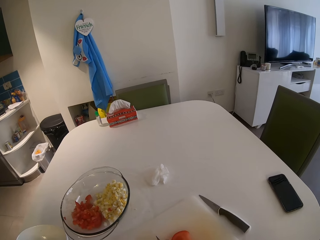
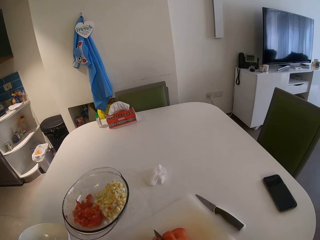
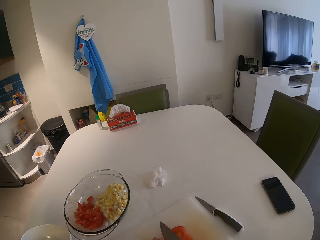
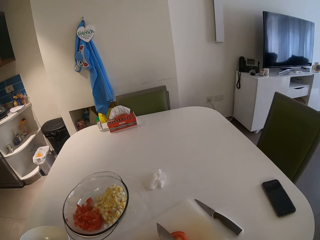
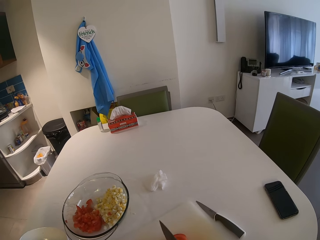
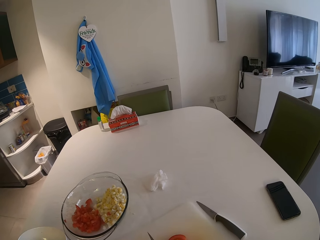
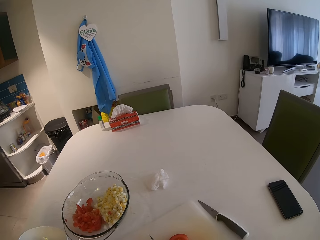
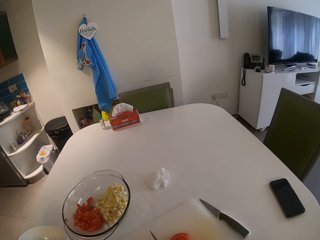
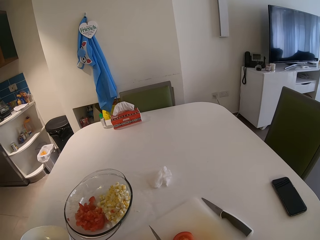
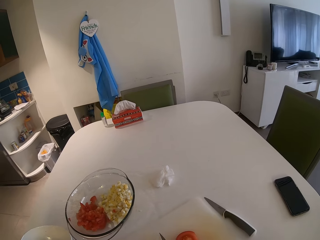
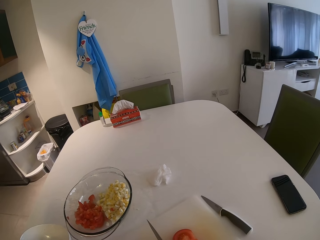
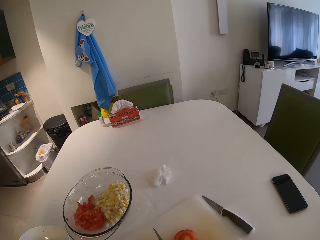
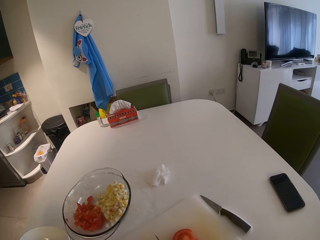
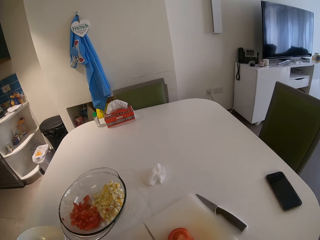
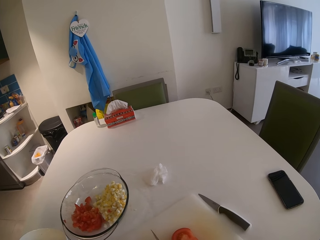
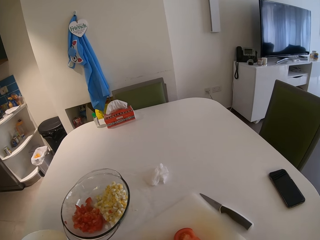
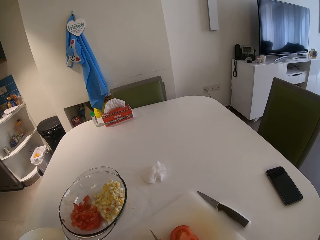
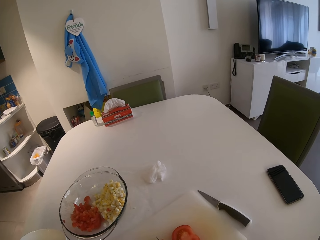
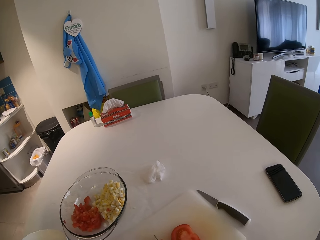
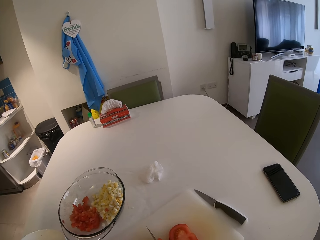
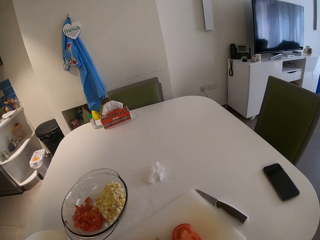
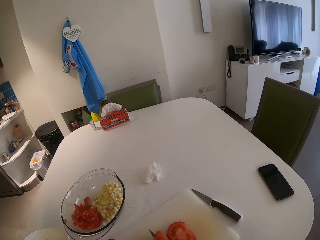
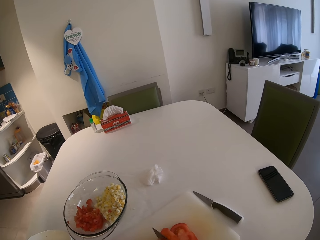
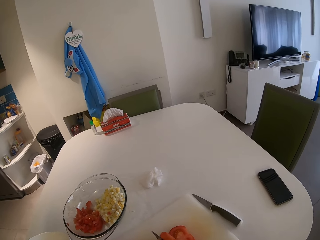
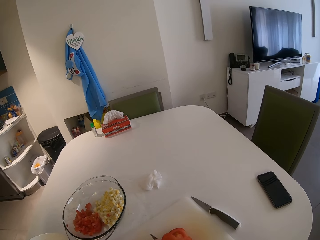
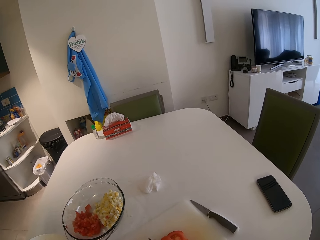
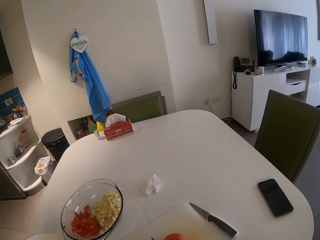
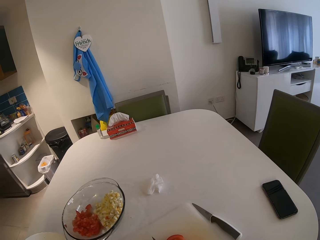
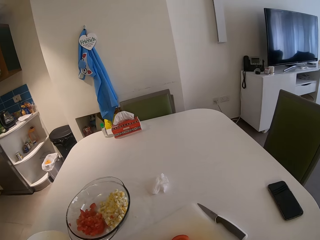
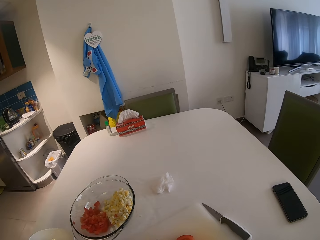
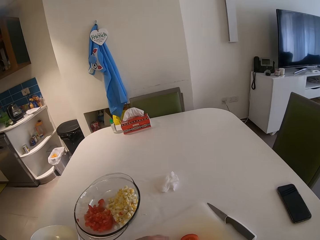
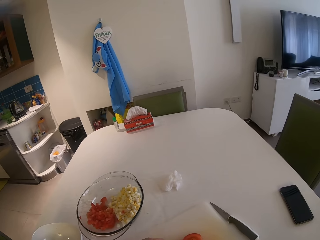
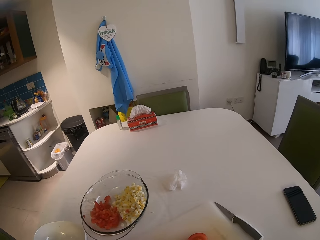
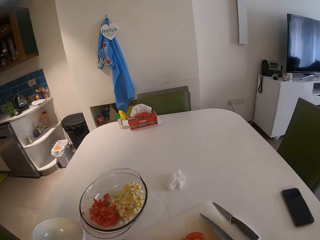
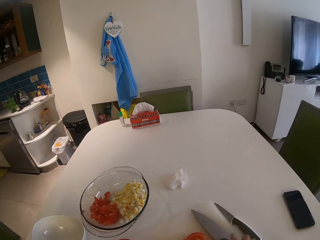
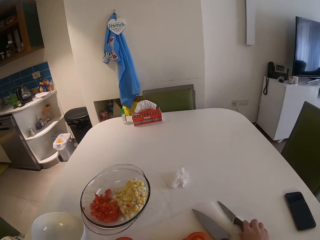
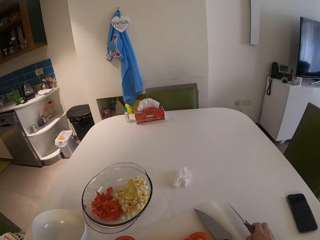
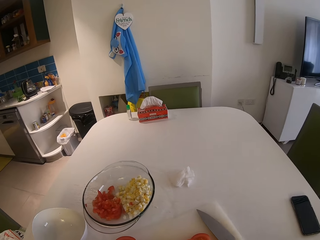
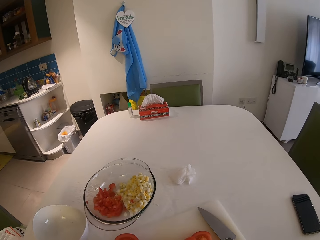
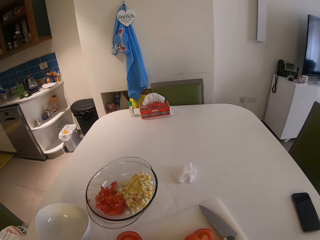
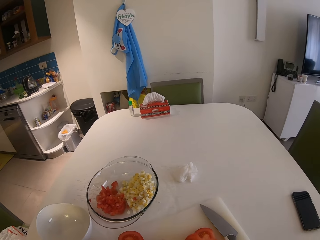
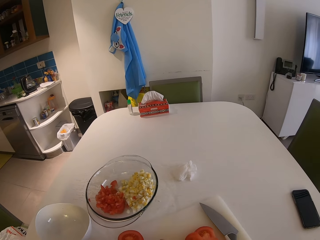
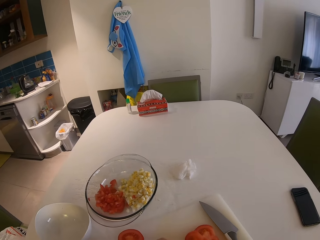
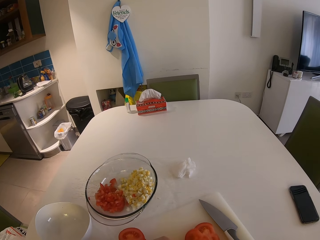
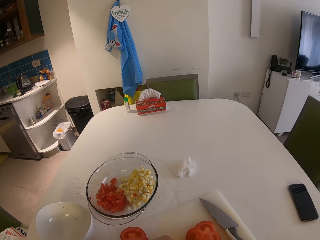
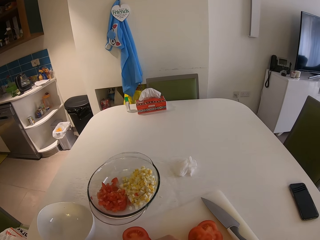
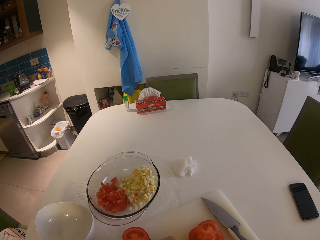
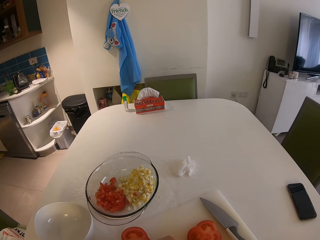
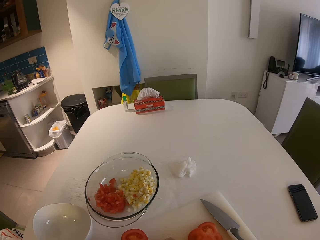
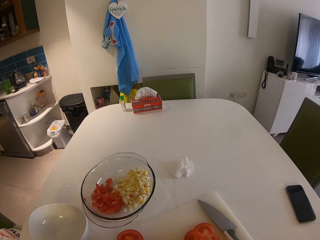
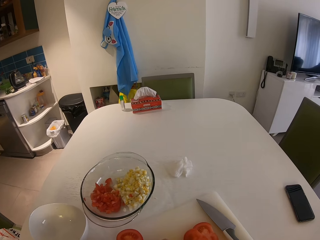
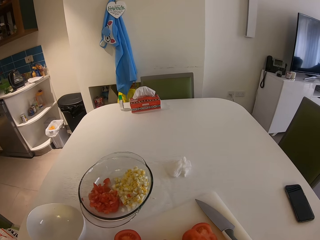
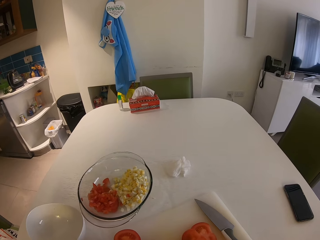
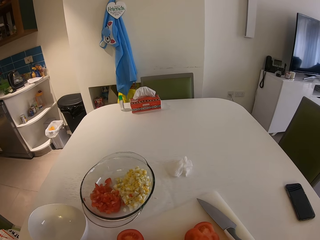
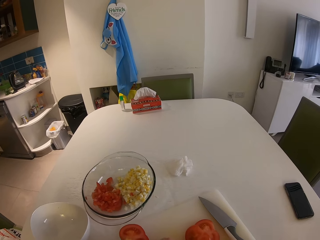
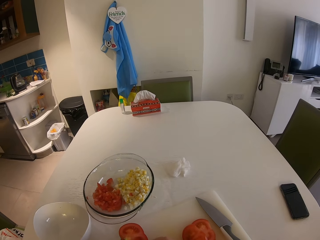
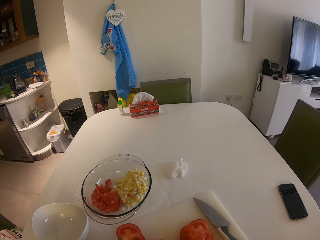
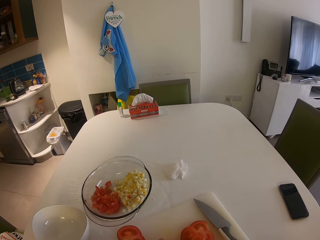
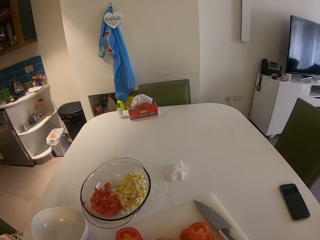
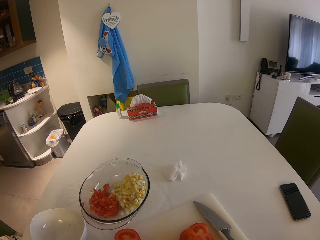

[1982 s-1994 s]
The camera wearer drops the knife in her right hand on the chopping board. She takes the knife from the table with her right hand. She slices a tomato on the chopping board with the knife in her right hand.

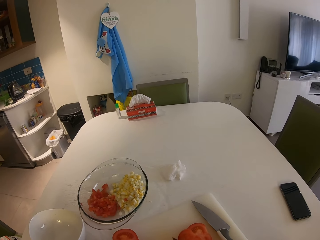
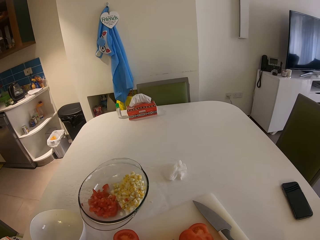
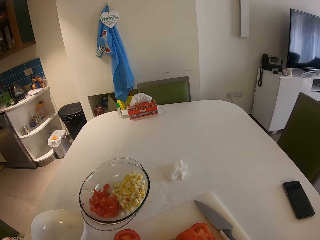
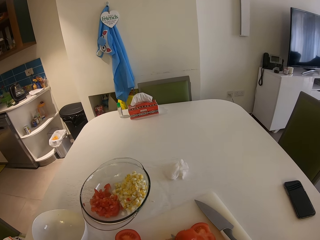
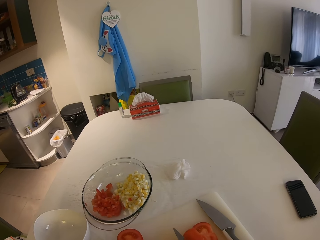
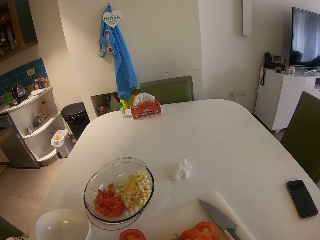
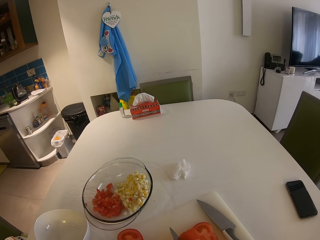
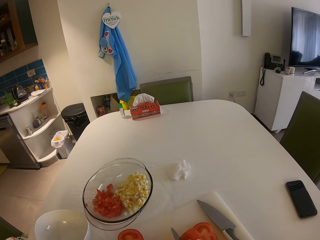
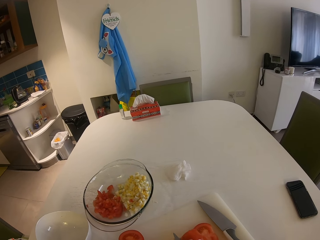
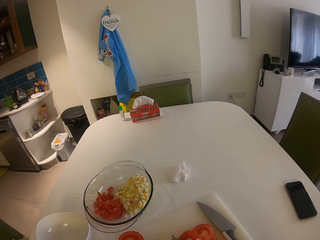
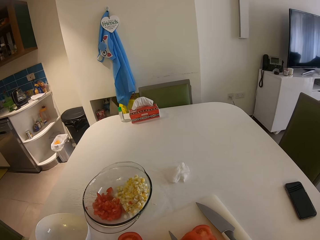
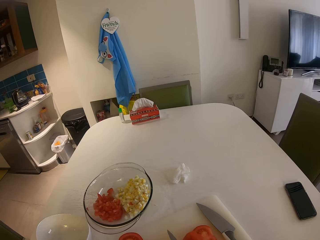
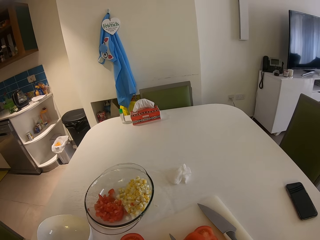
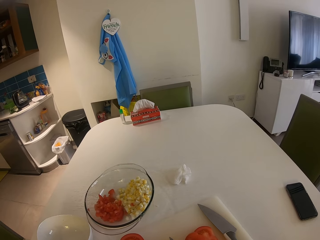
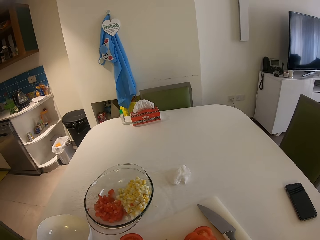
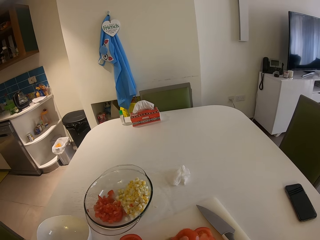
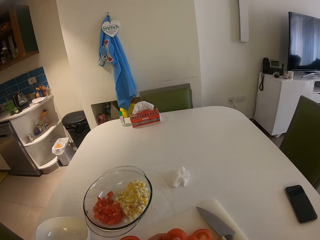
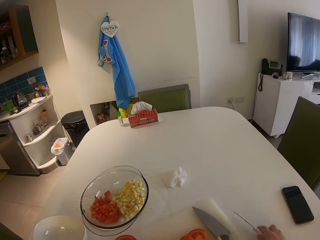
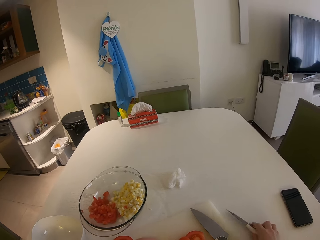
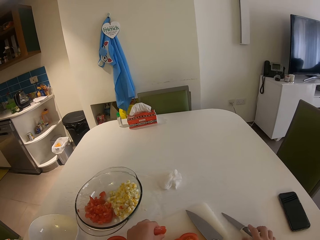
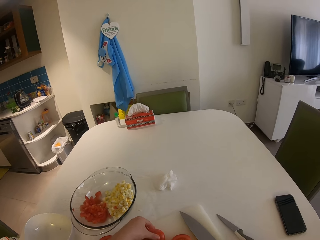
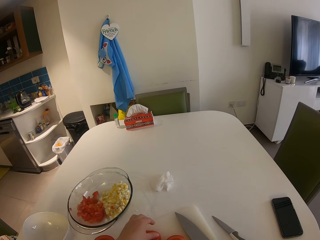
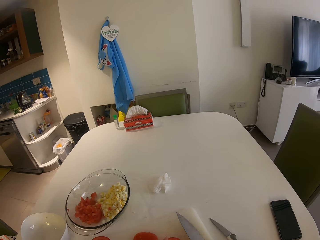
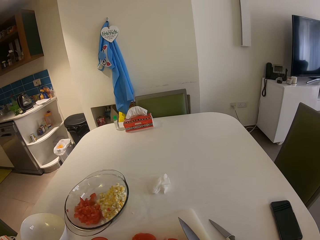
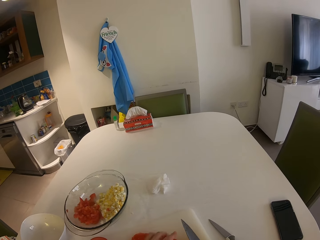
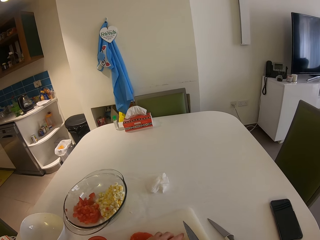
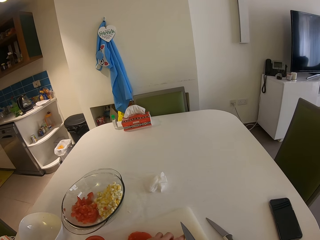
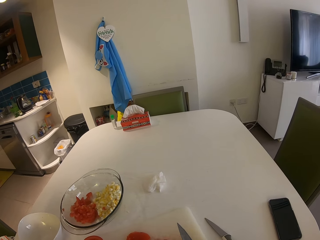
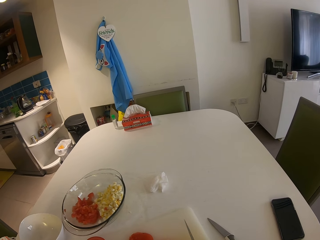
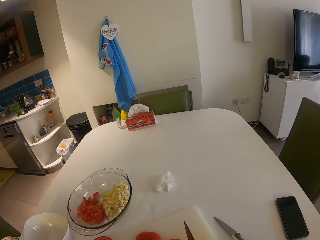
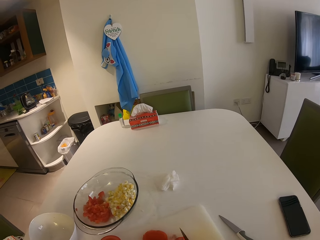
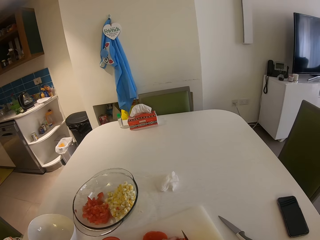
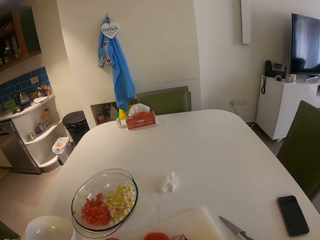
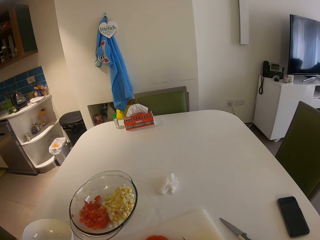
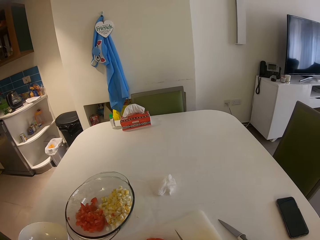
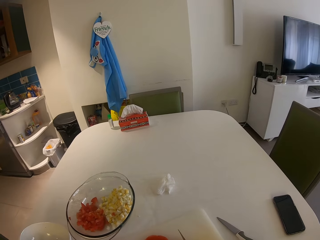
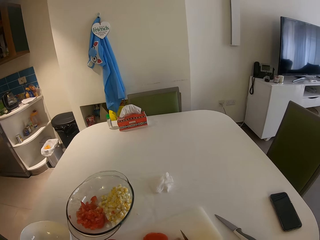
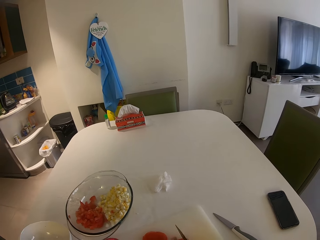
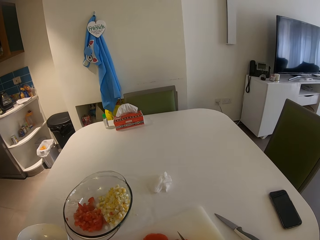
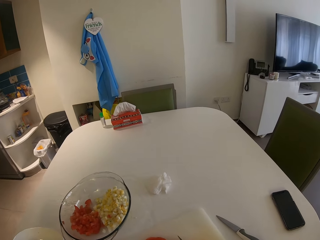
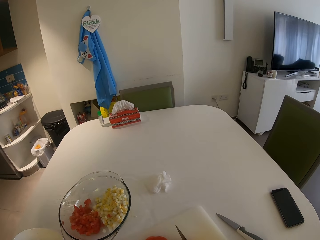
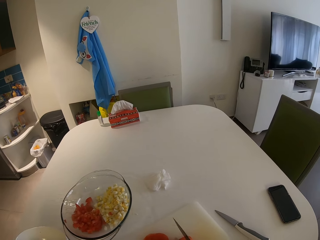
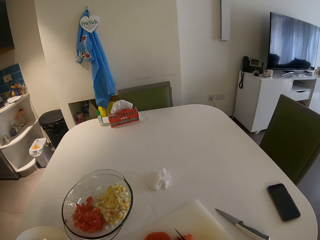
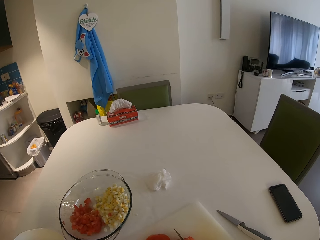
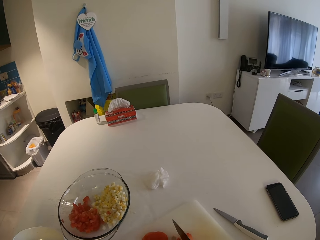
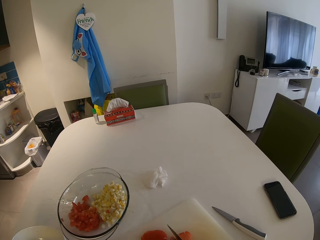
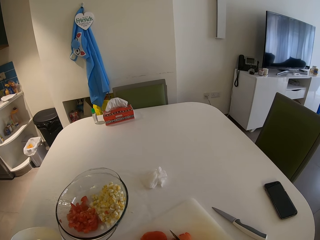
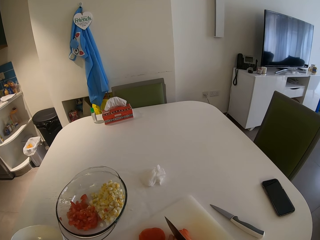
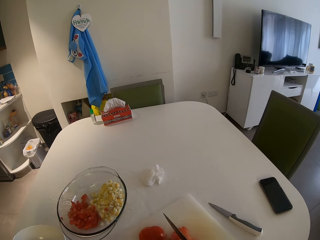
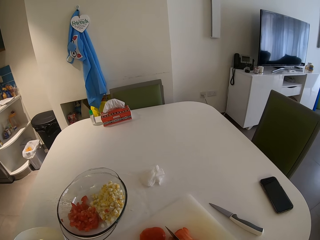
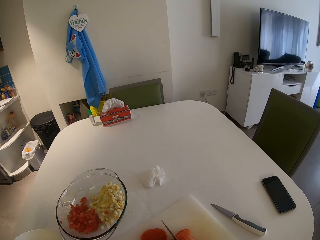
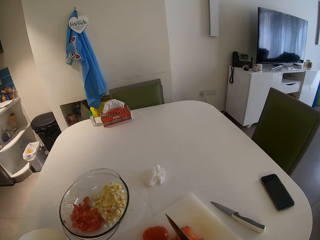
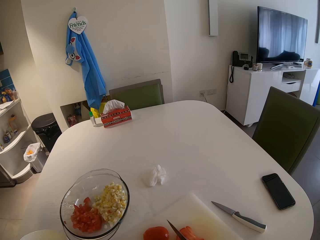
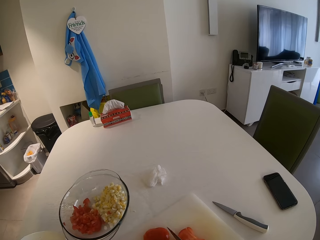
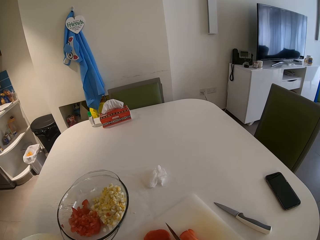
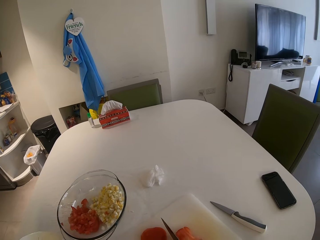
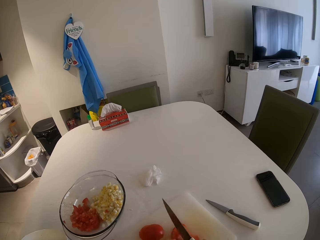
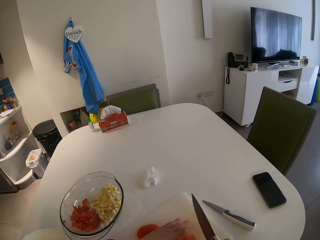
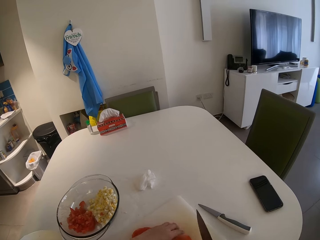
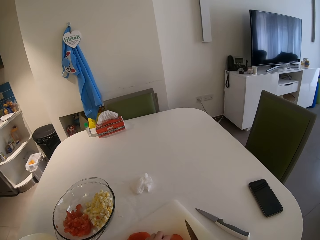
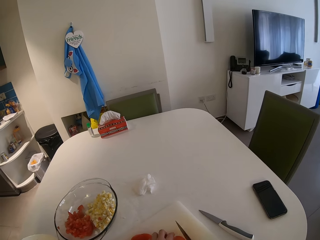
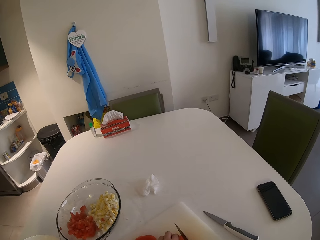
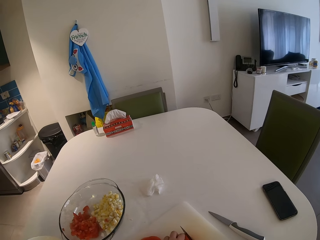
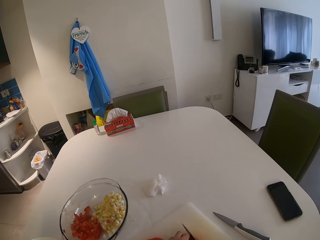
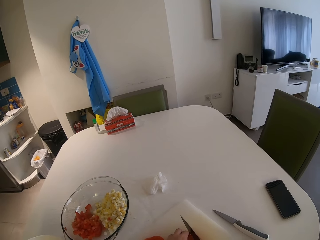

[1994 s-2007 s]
The camera wearer drops the knife in her right hand on the table. She picks up the piece of tomato. She takes the knife from the chopping board with her right hand. She slices a tomato on the chopping board with the knife in her right hand.
